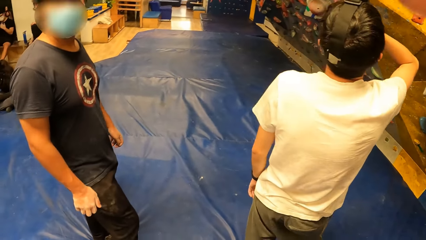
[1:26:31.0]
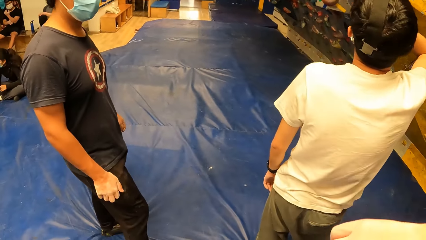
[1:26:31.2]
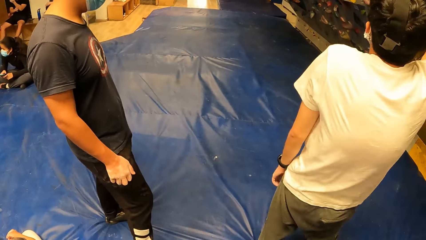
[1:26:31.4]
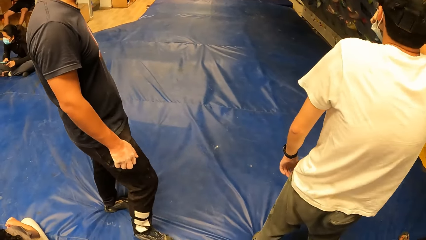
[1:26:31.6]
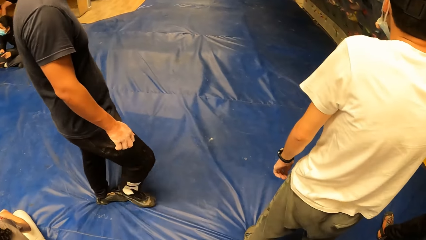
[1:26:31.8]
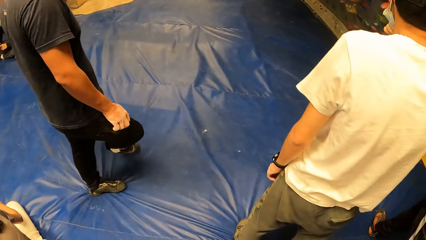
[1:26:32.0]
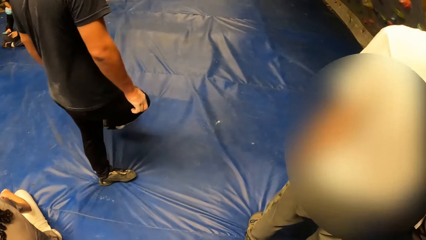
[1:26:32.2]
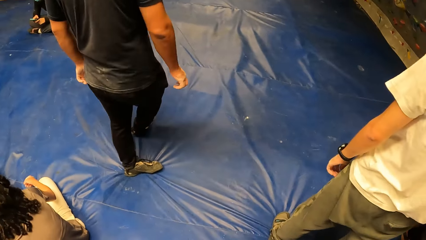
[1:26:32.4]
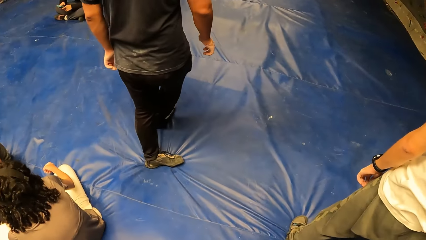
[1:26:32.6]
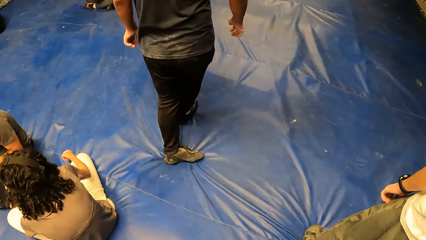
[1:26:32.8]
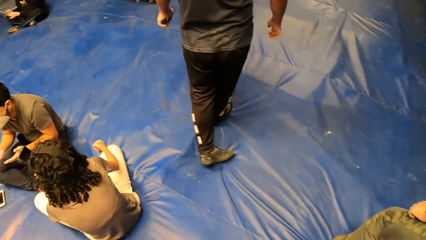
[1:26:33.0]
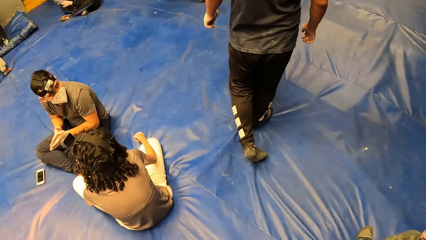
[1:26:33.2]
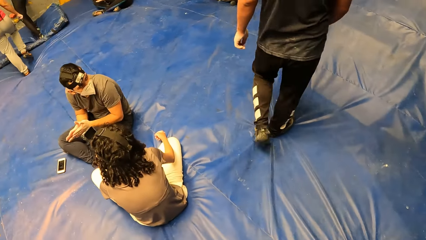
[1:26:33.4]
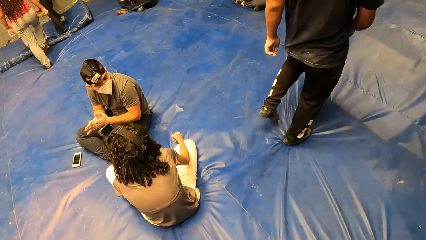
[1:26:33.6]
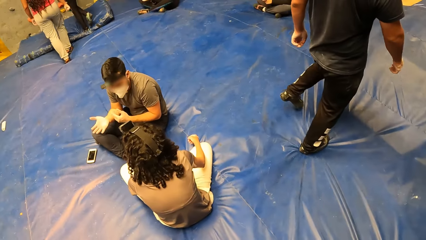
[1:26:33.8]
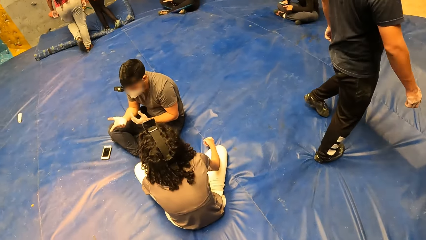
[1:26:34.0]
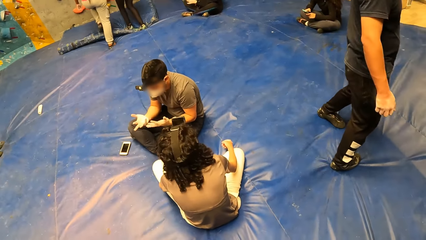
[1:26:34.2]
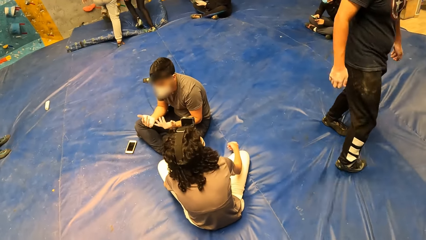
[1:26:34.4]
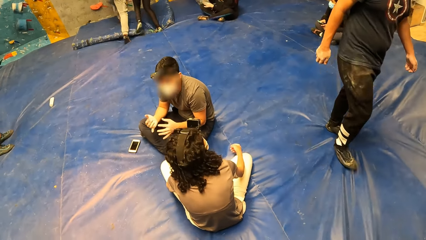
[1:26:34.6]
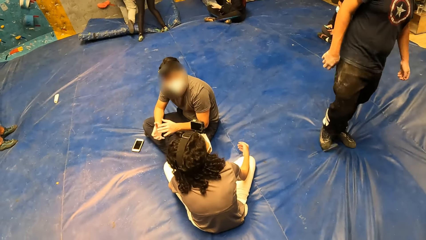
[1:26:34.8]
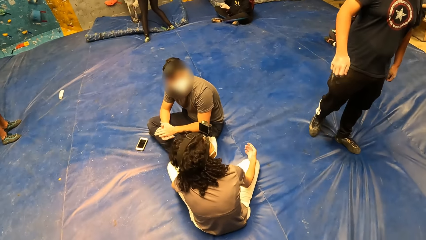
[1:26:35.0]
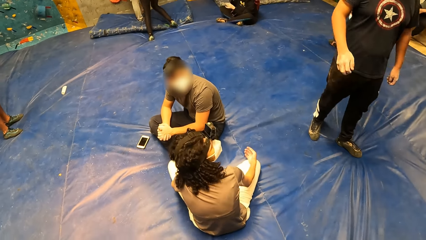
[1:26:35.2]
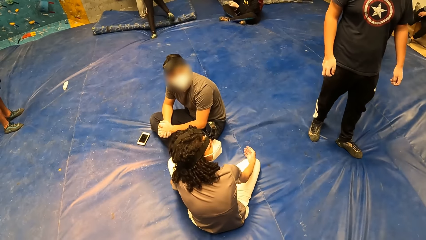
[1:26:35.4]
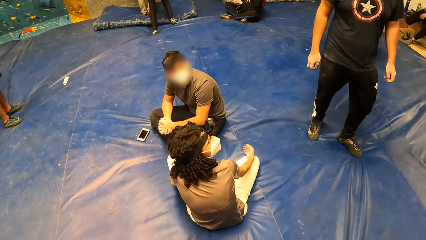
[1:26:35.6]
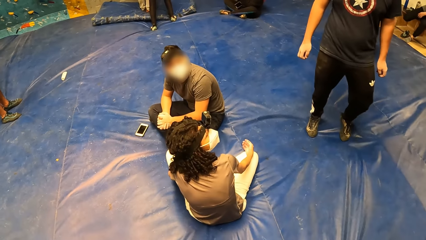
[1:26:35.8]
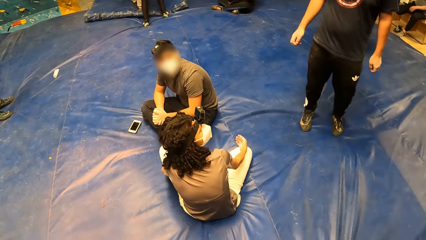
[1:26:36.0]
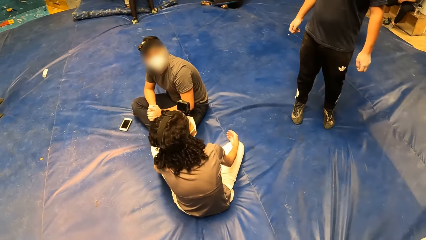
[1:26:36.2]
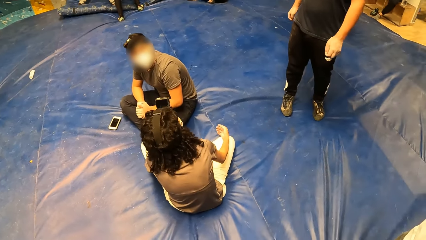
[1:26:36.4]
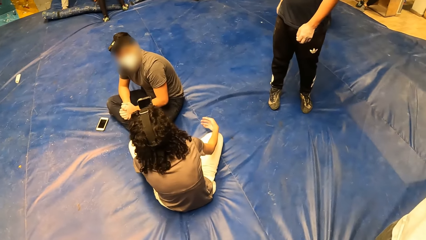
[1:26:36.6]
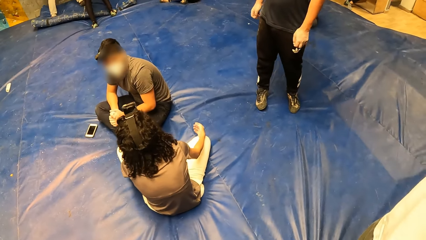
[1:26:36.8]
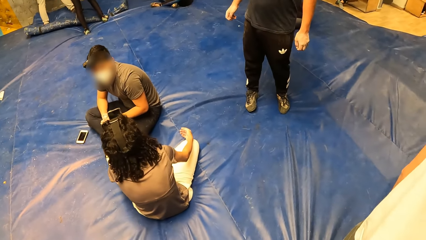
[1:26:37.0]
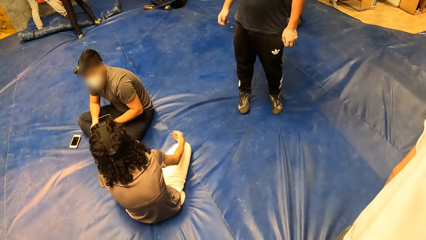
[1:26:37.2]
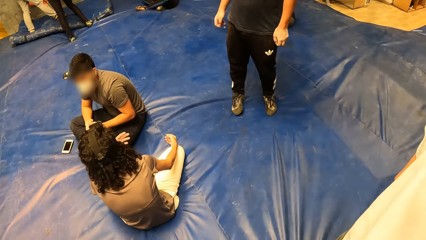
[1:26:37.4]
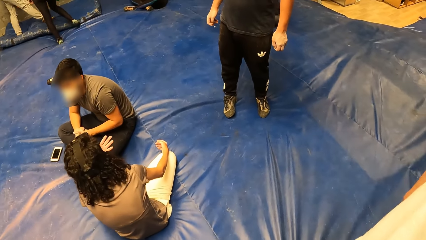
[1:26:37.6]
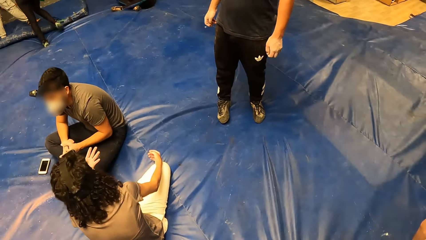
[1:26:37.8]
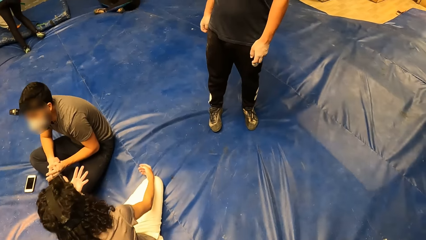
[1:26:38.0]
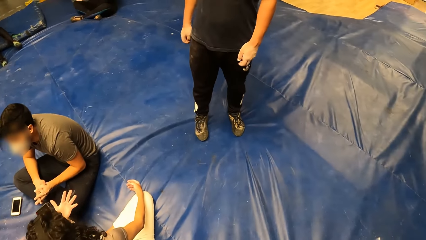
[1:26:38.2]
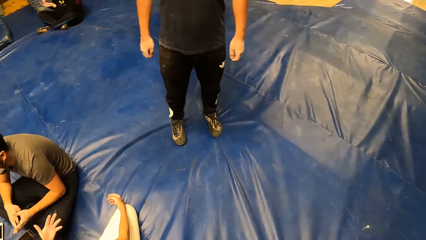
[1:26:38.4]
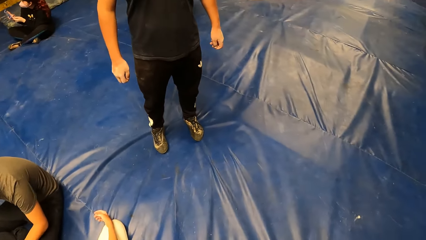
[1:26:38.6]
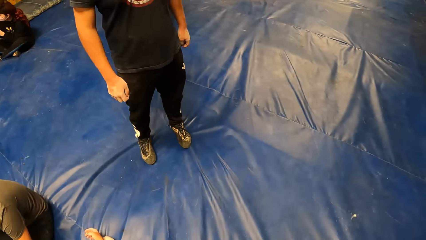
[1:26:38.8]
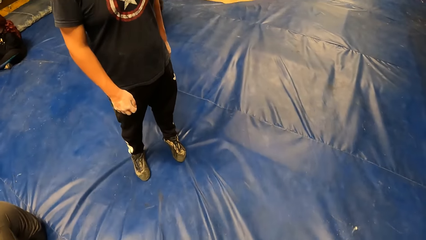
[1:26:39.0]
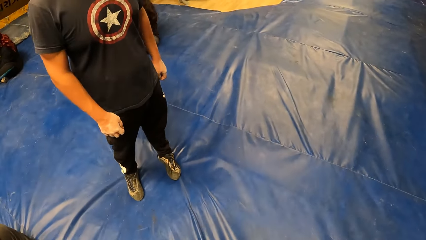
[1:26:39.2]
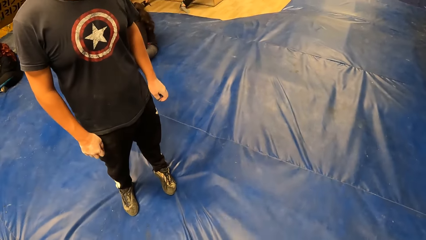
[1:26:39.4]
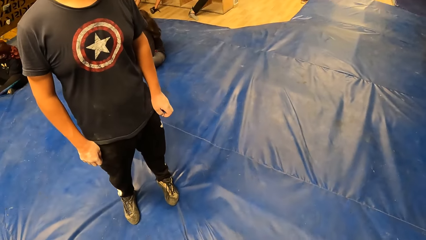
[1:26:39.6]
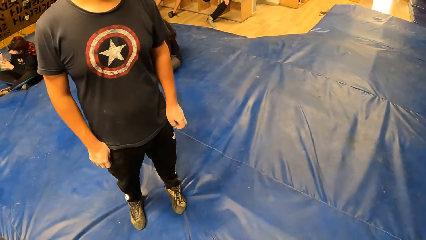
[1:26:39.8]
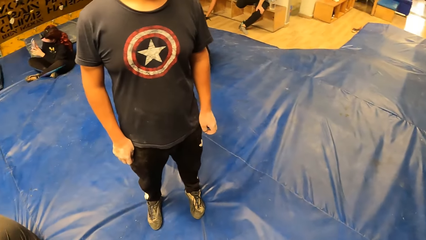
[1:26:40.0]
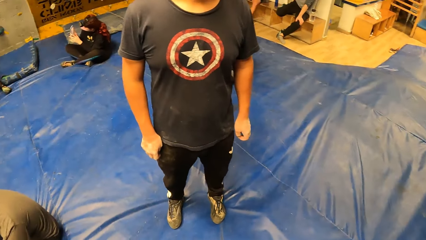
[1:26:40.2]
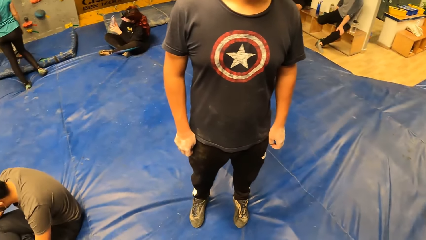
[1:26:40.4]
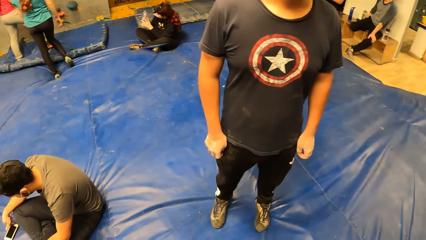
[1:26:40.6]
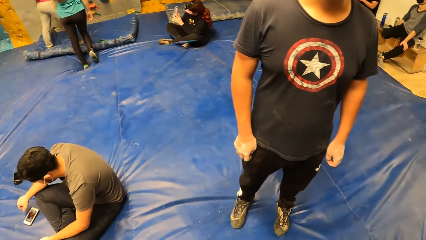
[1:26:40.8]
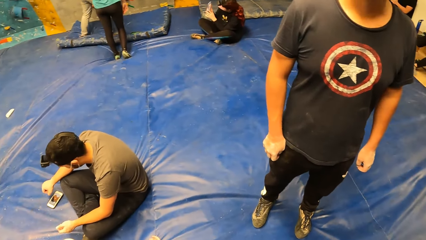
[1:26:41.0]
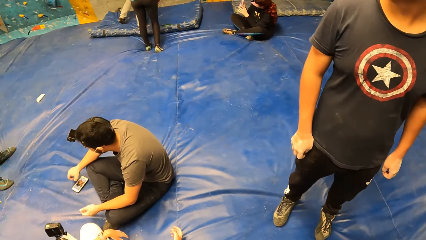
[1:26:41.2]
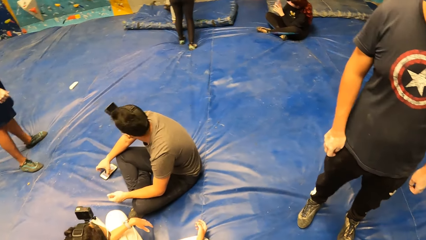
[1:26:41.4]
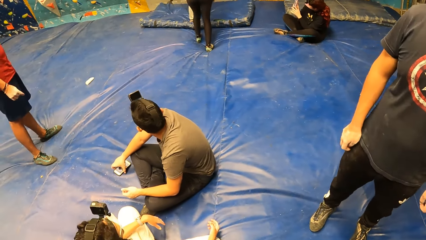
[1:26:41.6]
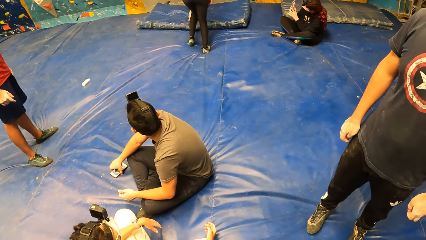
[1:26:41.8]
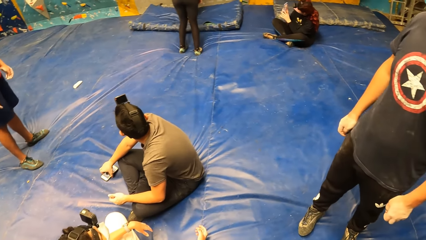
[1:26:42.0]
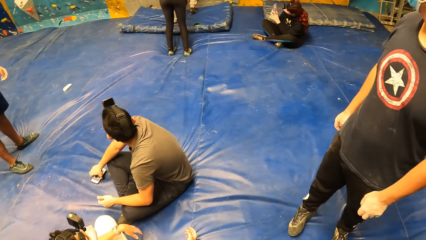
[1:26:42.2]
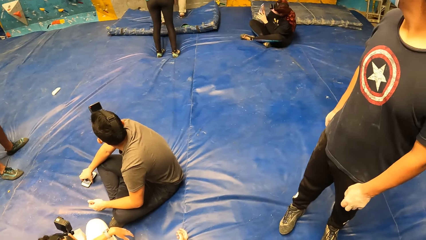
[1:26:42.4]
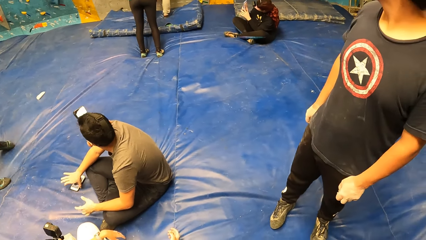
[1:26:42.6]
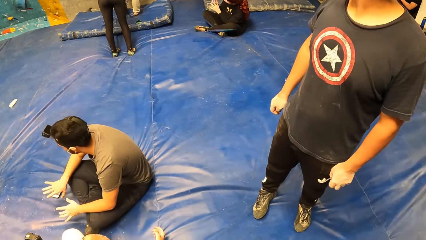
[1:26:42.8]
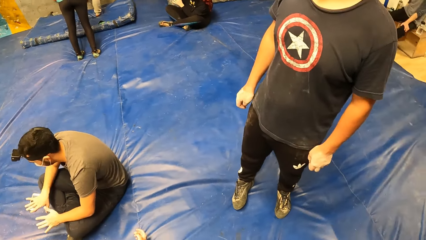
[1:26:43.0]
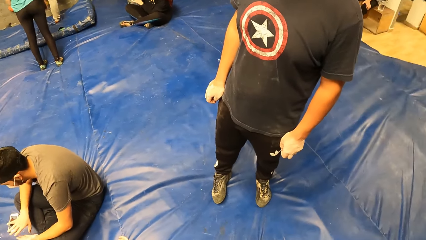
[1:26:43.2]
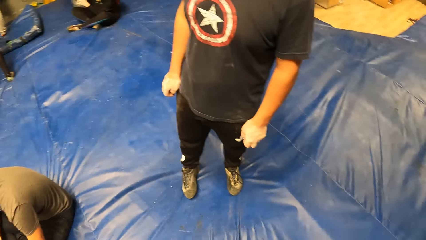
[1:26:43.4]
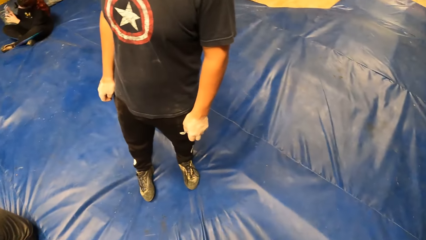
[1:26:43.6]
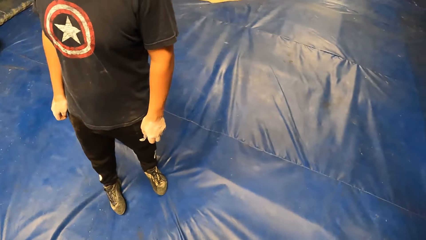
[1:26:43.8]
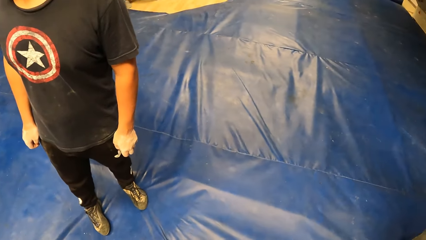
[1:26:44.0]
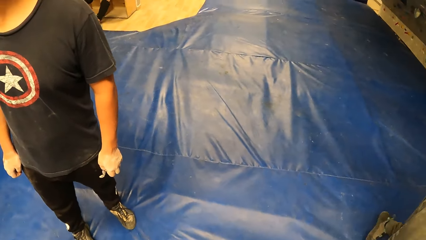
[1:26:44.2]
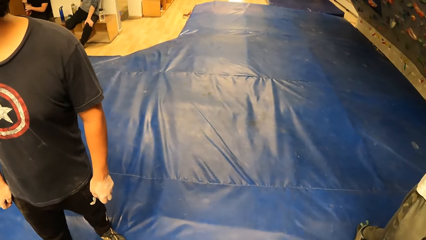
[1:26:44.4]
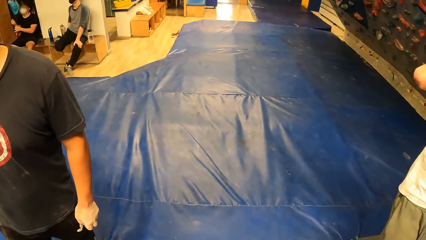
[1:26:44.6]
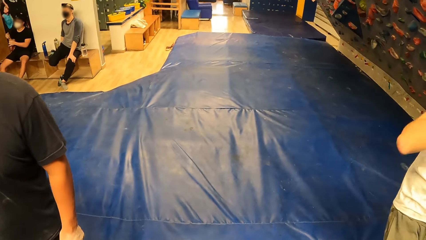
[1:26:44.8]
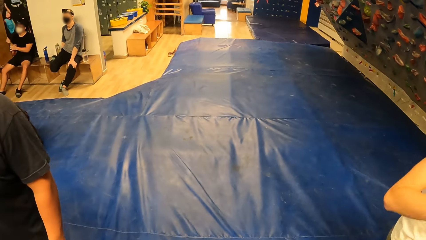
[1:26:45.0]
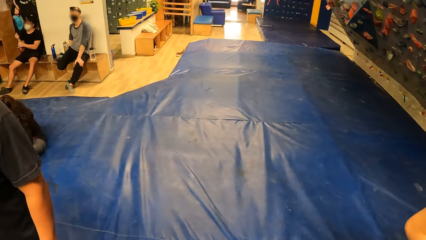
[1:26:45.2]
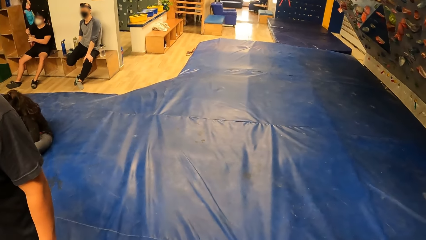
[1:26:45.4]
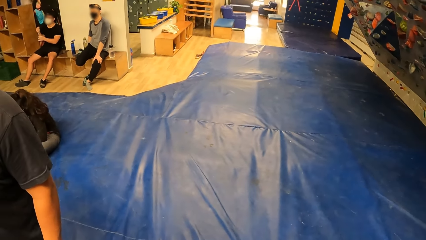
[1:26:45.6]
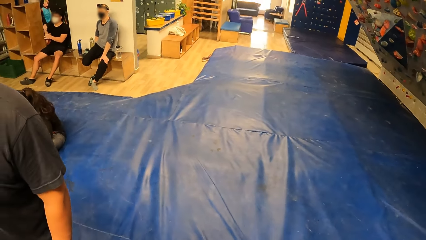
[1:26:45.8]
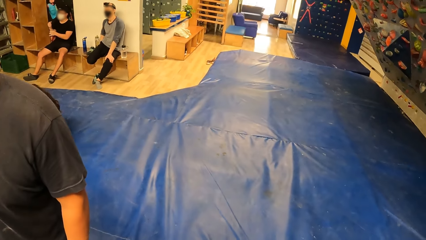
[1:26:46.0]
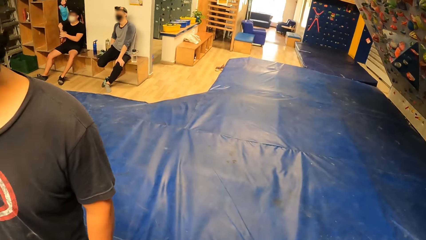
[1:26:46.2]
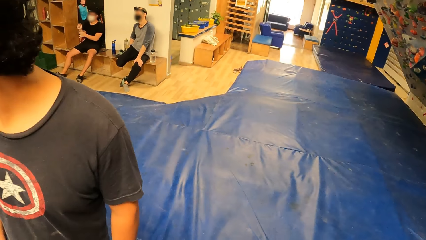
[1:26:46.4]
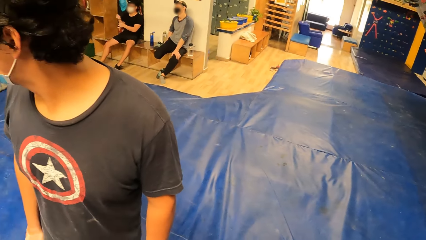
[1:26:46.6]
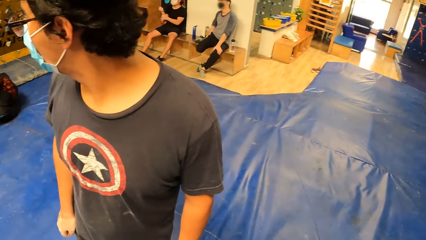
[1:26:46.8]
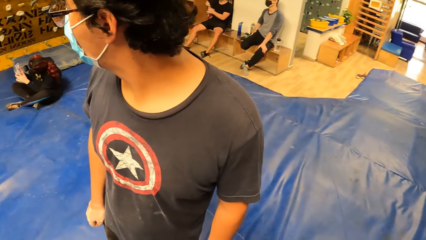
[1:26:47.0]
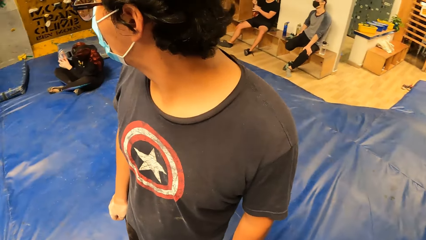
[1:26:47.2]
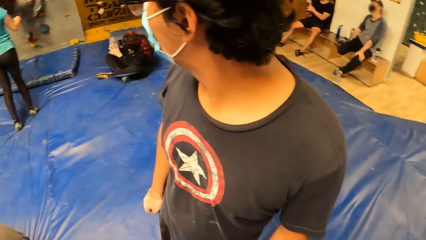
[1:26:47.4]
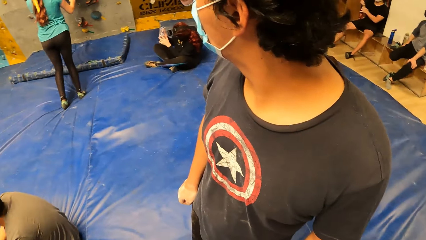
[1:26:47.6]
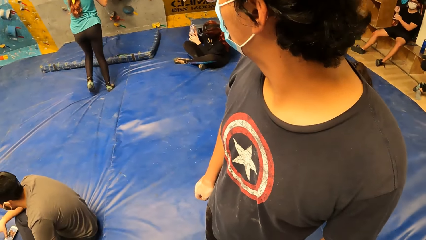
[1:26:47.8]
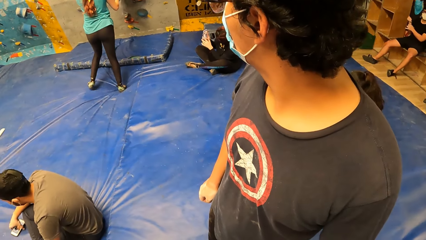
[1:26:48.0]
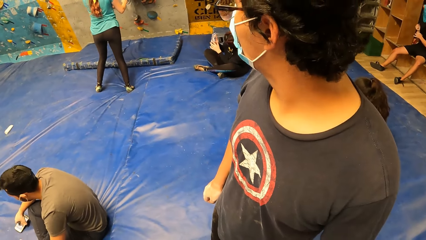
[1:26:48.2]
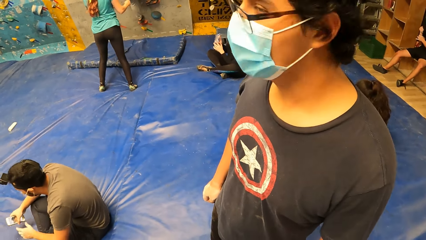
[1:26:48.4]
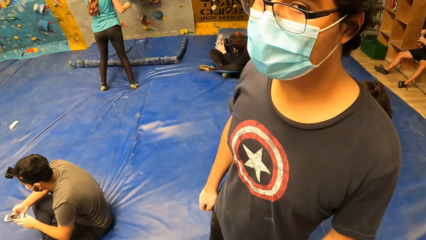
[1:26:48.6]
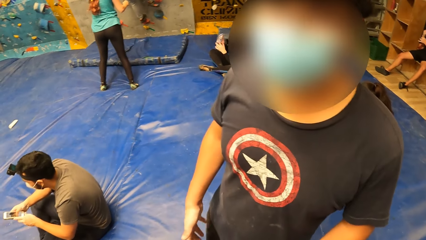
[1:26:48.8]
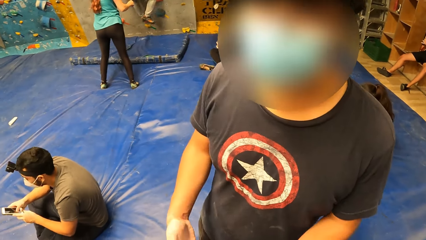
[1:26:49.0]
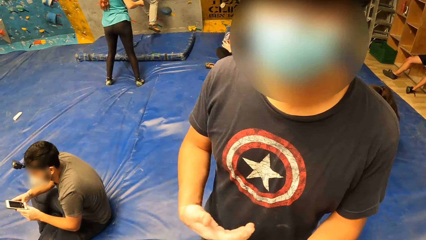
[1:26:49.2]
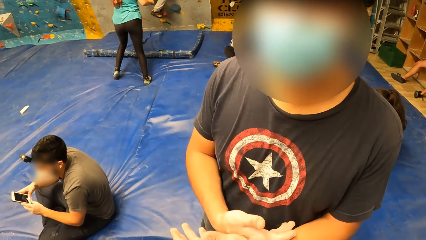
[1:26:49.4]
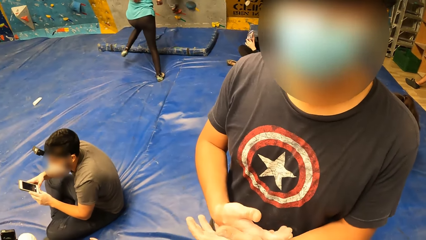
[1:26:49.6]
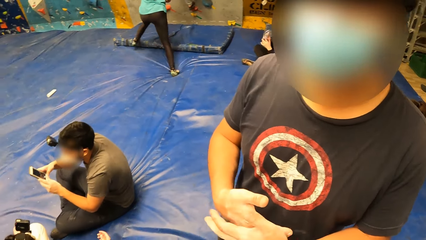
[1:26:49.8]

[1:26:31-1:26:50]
The camera wearer moves a hand. A man moves around the room, turns around, does something, and turns around. The camera wearer looks around. The man looks around. The camera wearer looks around. Another man does something. The camera wearer looks around. The first man looks backward. The camera wearer looks around. The first man turns around.
